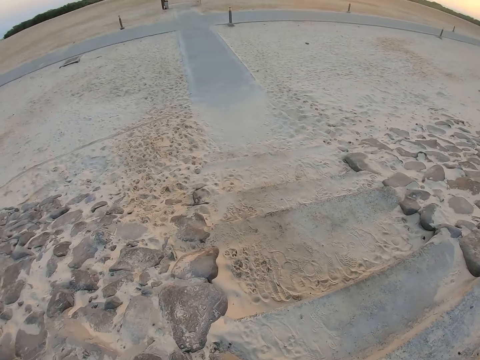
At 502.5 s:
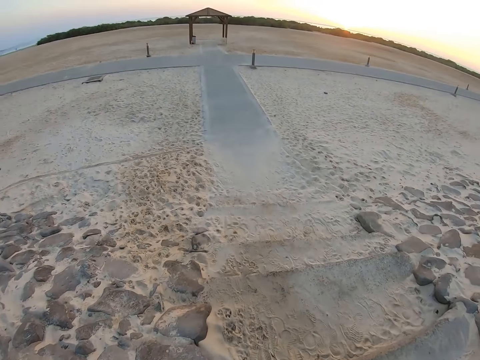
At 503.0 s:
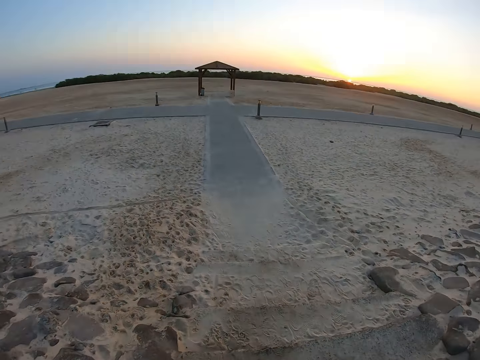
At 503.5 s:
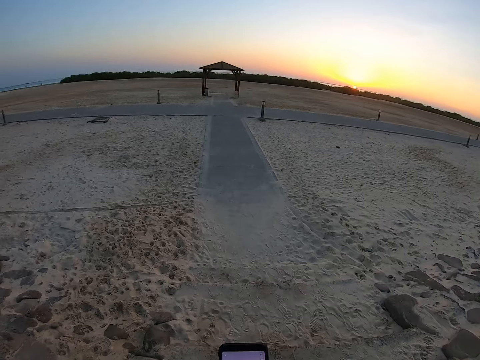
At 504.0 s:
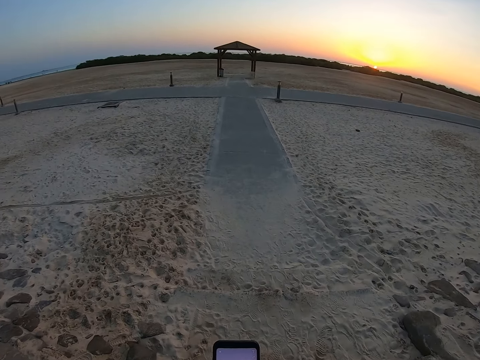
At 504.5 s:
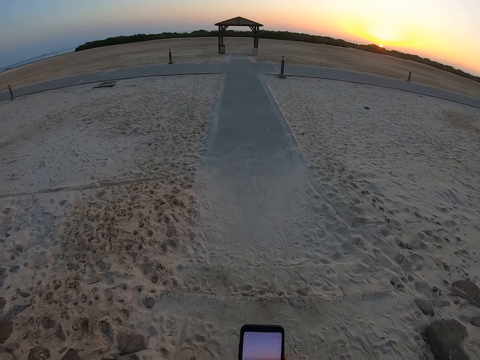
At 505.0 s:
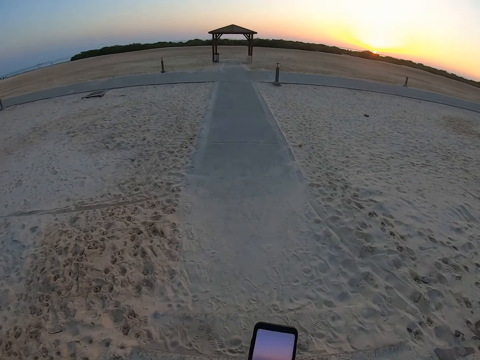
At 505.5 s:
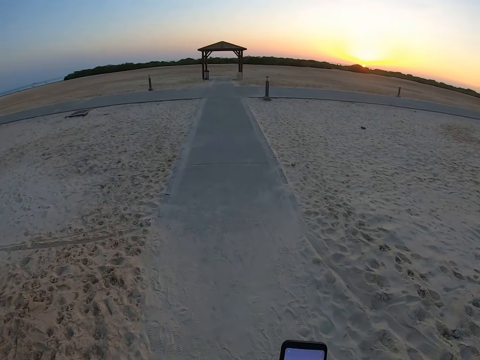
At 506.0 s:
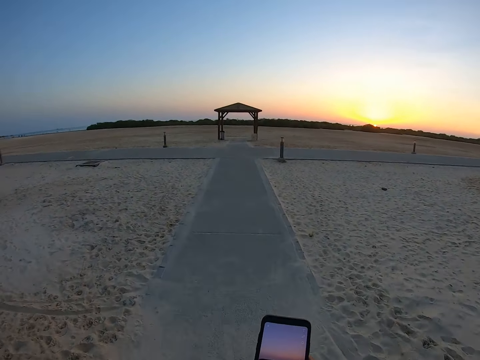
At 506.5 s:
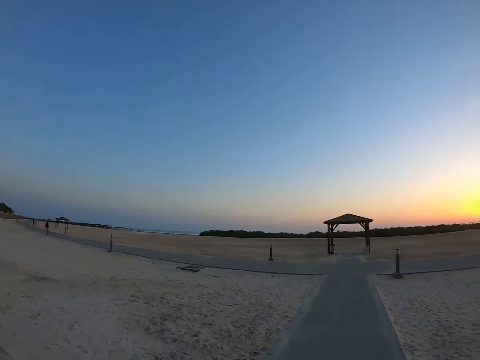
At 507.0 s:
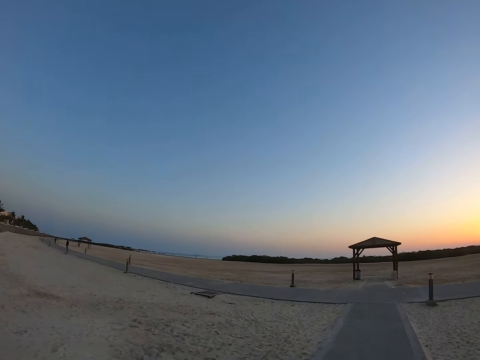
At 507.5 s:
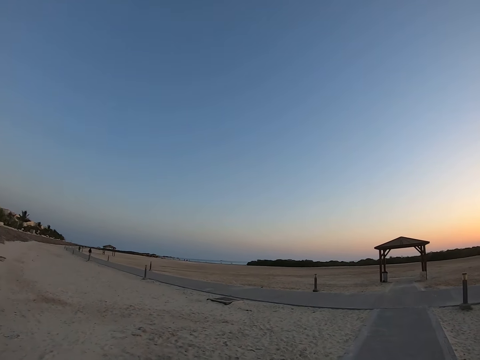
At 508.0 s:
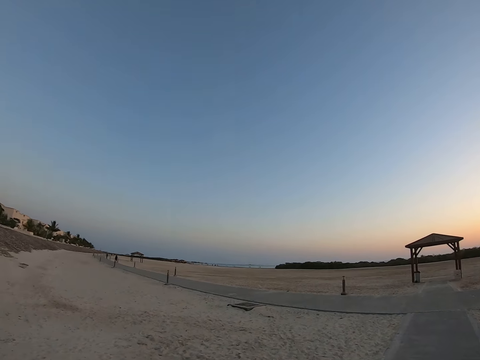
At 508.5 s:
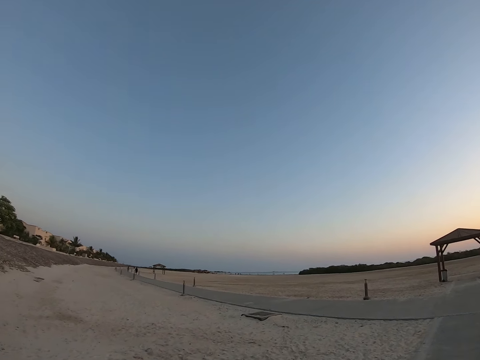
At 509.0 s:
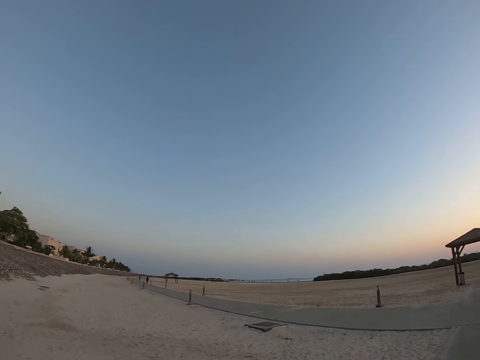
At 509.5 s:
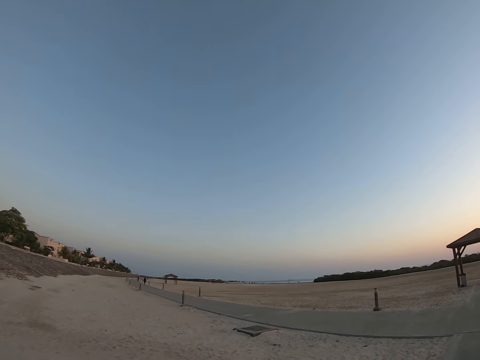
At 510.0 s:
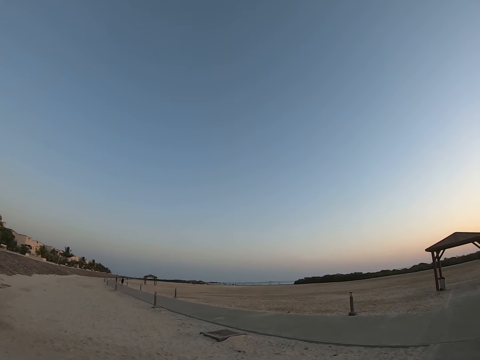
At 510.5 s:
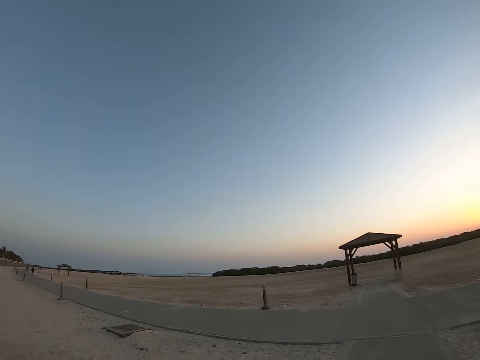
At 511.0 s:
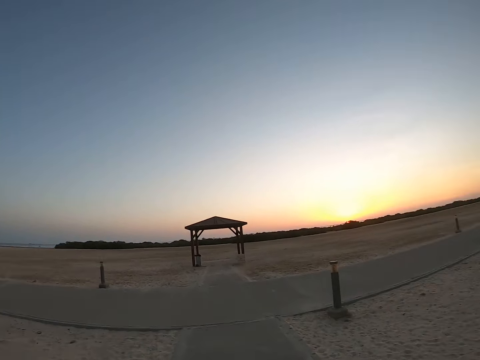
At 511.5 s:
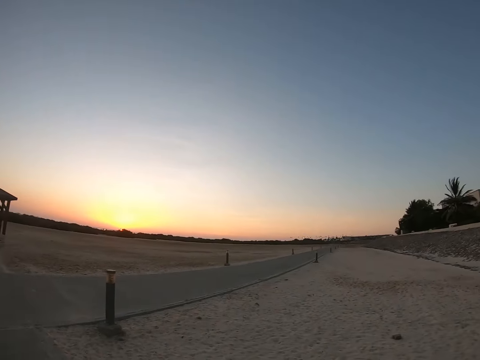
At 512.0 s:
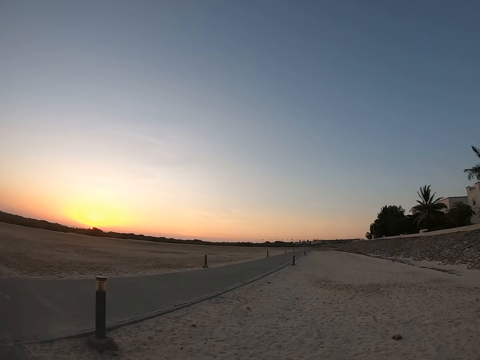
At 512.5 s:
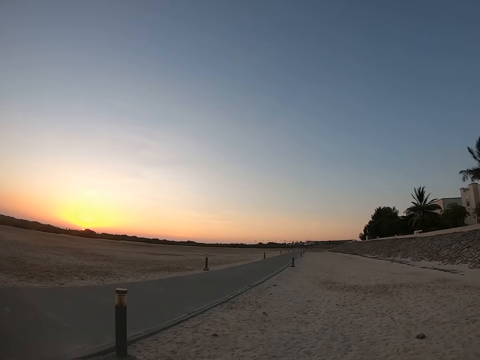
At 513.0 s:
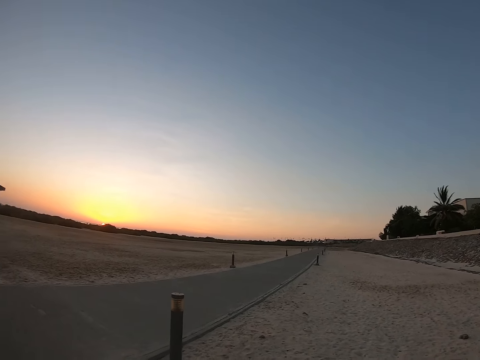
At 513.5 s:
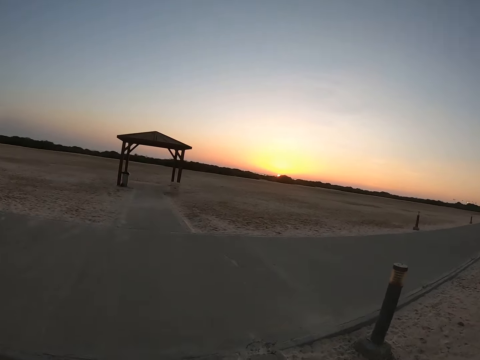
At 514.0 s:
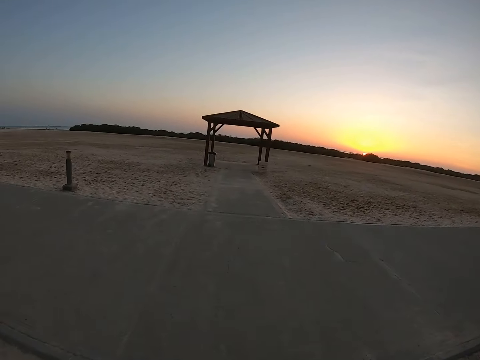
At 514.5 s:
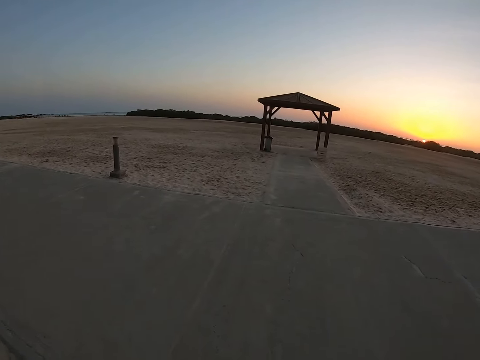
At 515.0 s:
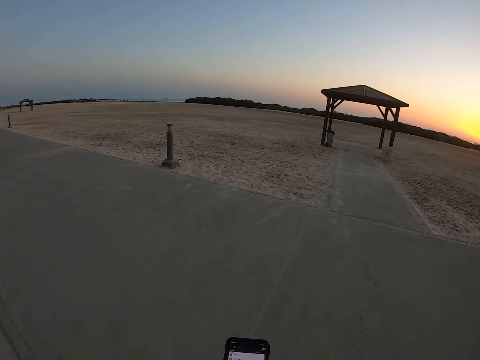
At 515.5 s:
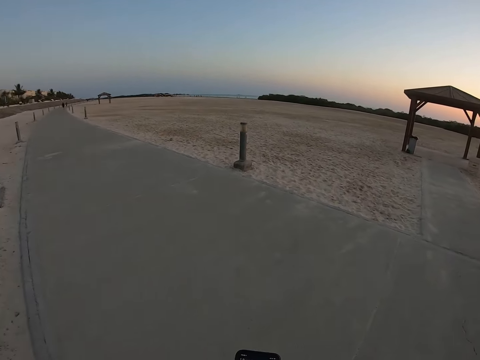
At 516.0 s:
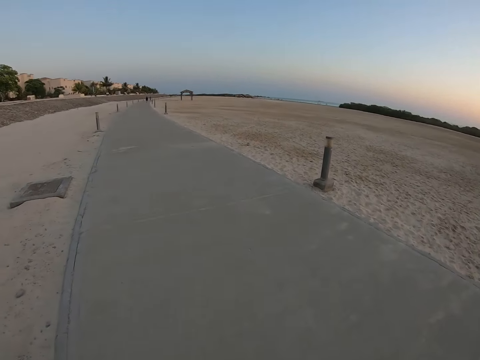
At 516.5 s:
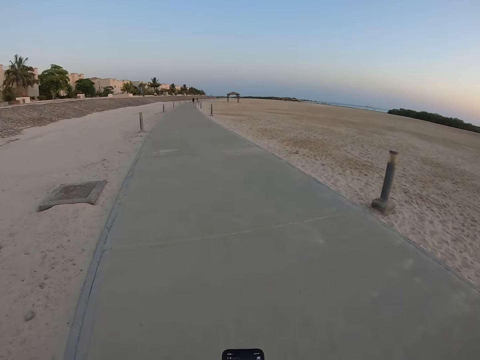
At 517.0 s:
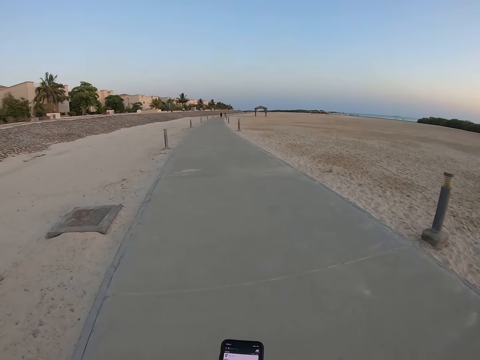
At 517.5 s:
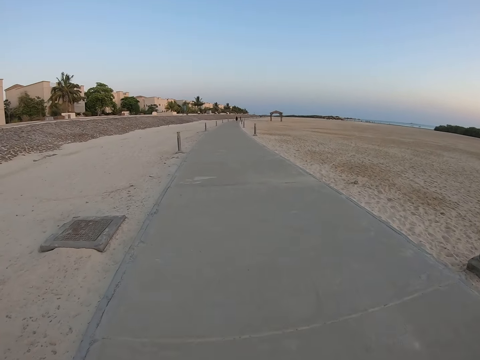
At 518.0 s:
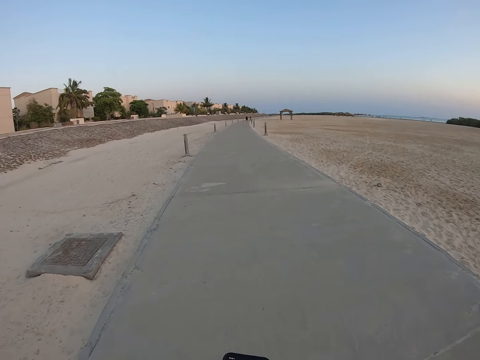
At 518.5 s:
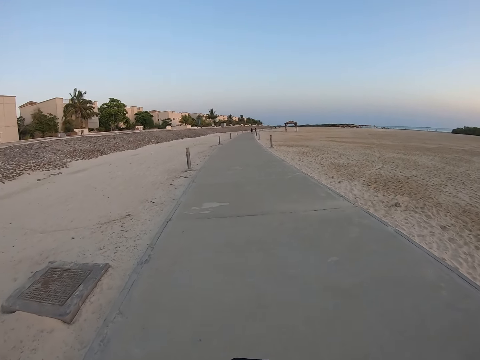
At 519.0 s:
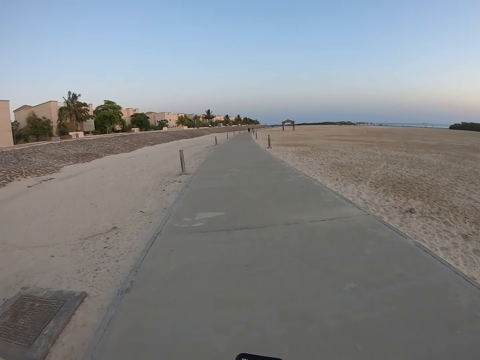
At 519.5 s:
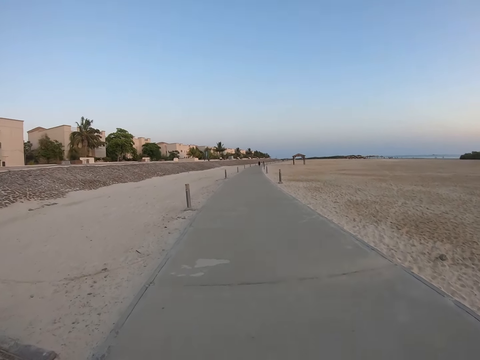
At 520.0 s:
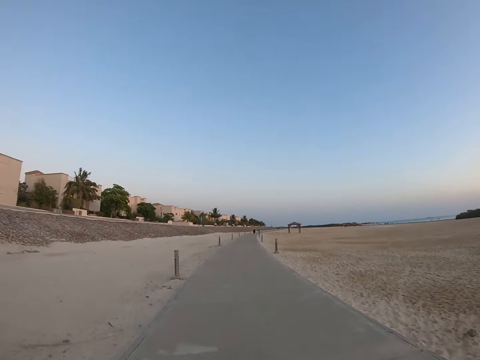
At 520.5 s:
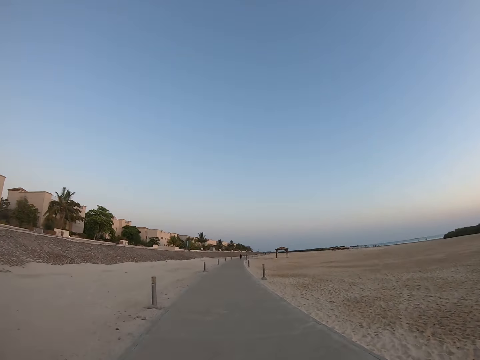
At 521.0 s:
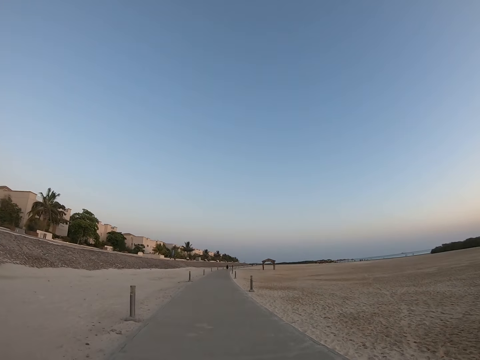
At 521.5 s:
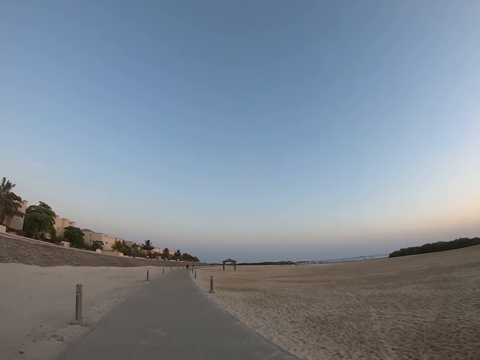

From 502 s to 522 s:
The camera wearer walks around. They walk.

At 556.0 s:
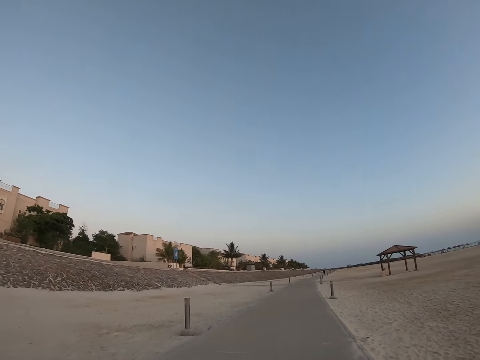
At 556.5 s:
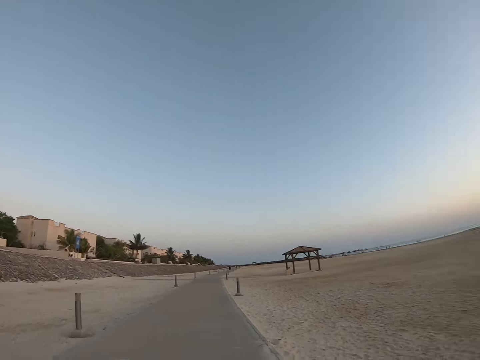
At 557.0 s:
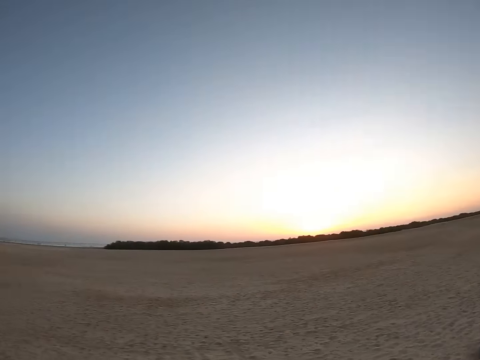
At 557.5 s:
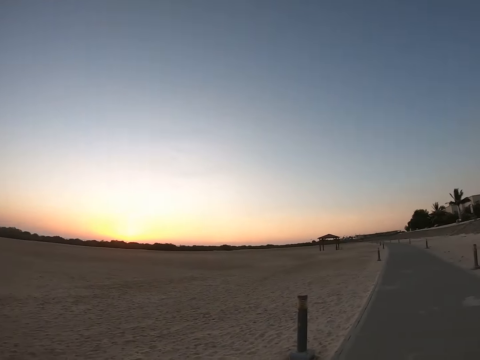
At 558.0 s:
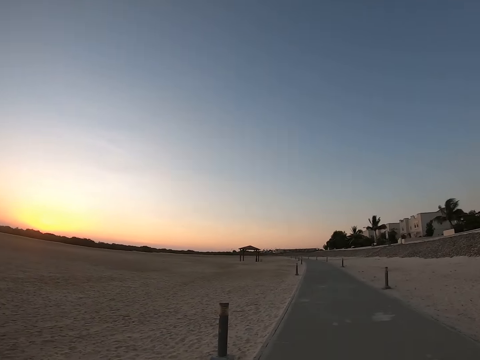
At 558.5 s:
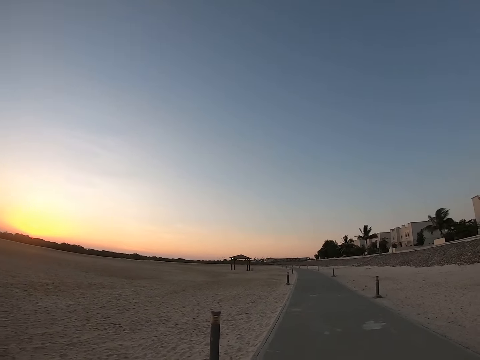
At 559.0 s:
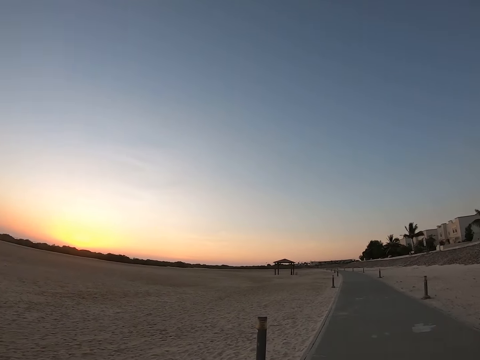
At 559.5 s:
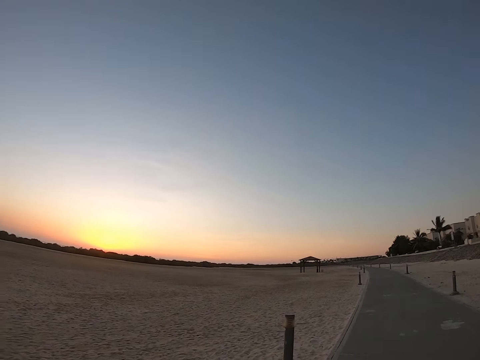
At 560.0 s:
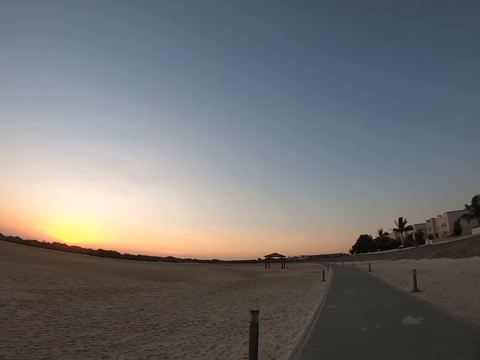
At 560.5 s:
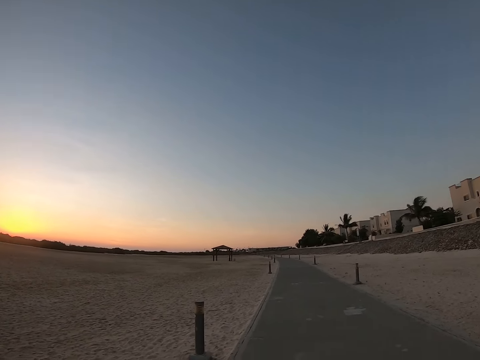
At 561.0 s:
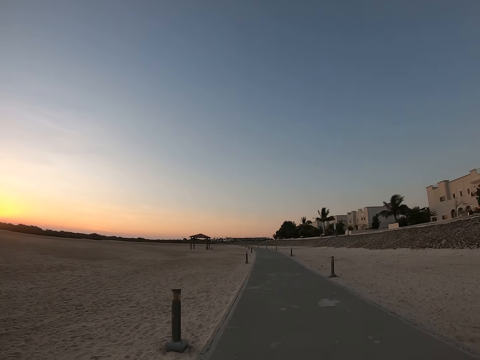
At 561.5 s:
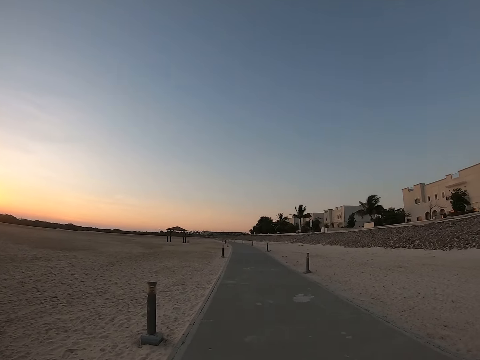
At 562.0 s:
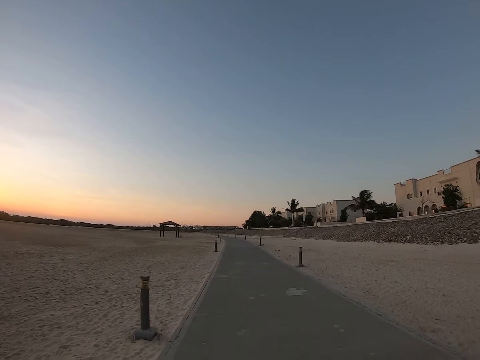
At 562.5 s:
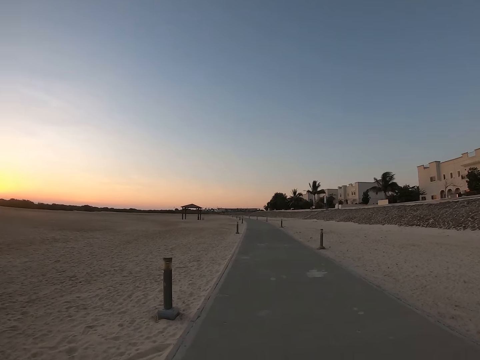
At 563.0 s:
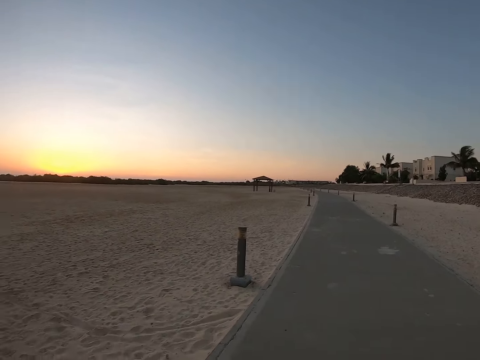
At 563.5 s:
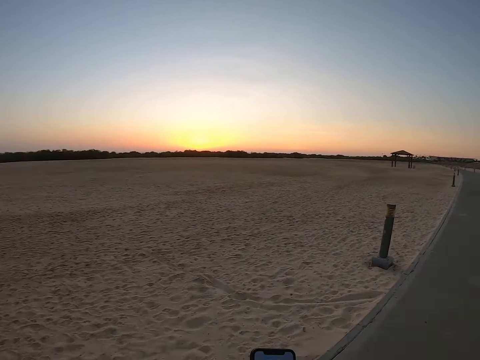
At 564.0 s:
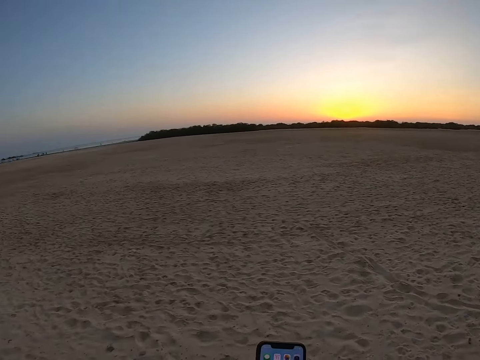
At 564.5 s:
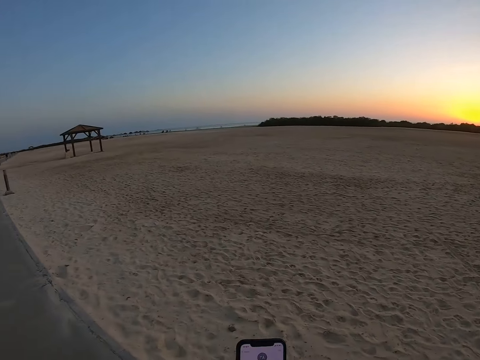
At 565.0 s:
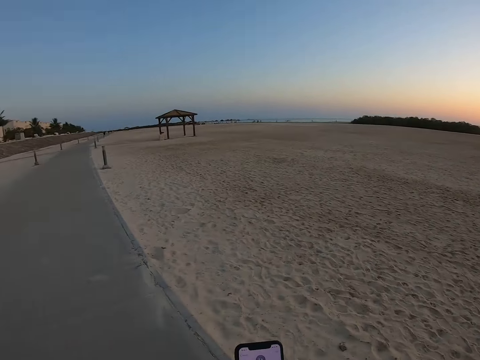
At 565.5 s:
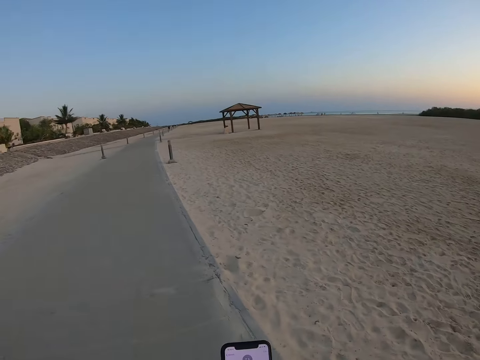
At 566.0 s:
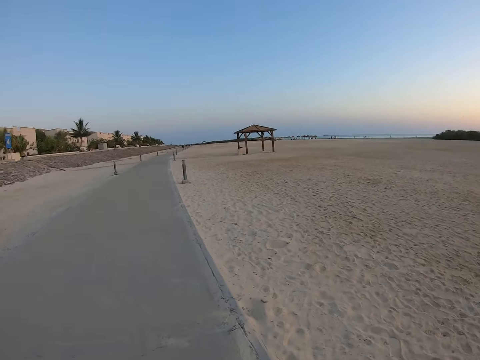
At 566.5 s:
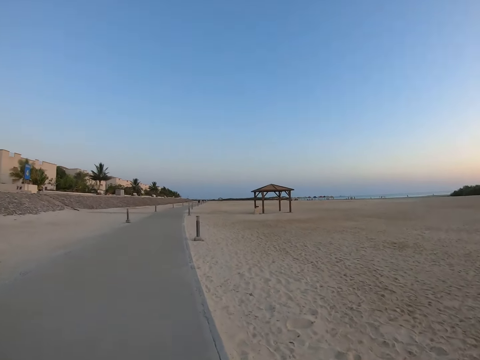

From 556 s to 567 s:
The camera wearer moves the camera. They look around. They operate the phone. They walk around.
